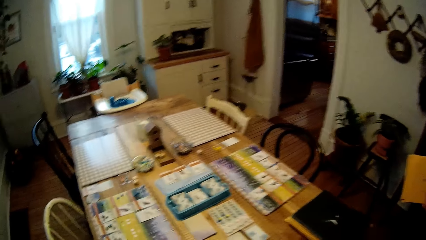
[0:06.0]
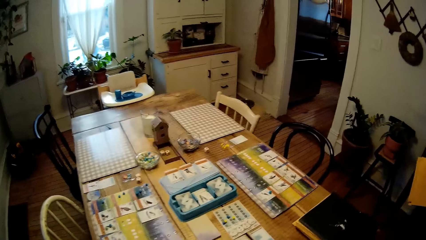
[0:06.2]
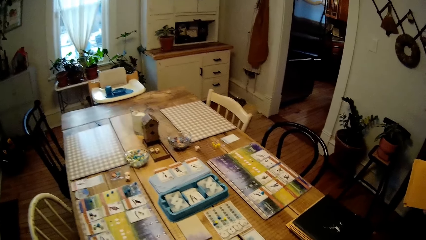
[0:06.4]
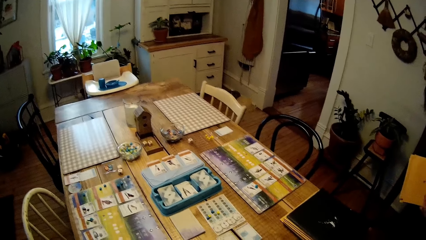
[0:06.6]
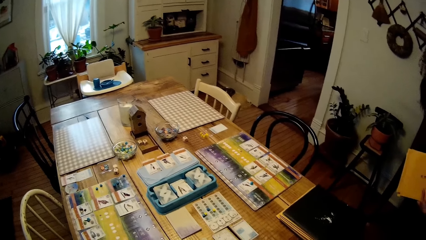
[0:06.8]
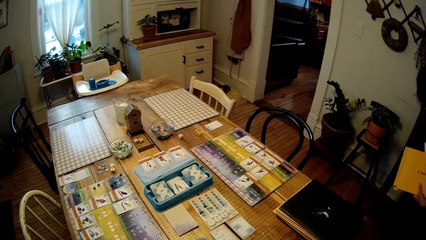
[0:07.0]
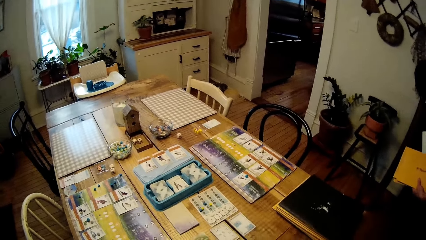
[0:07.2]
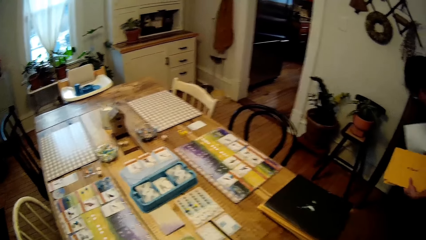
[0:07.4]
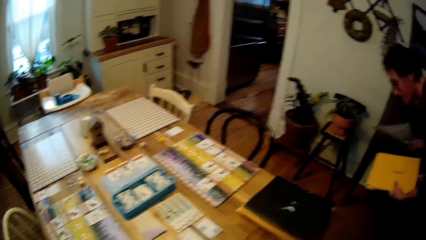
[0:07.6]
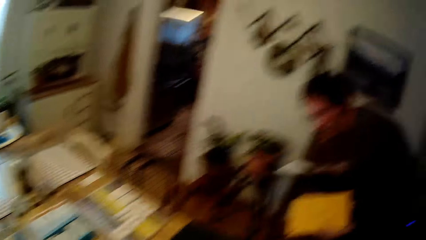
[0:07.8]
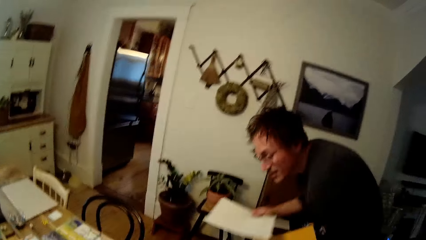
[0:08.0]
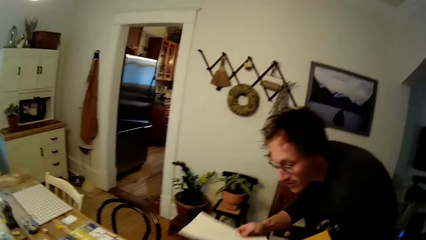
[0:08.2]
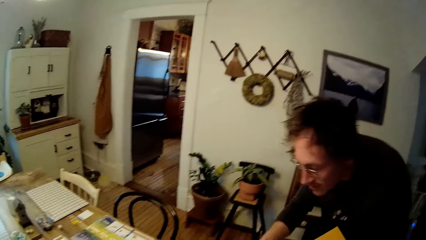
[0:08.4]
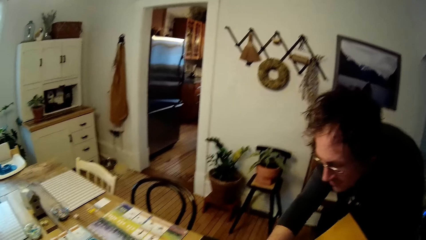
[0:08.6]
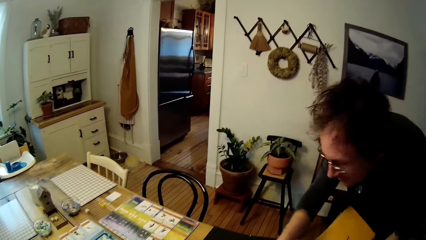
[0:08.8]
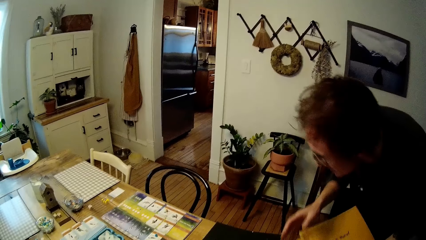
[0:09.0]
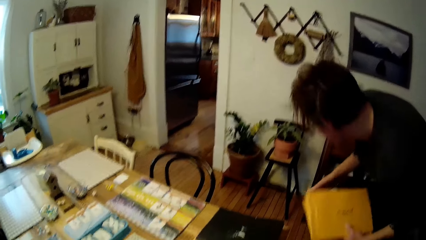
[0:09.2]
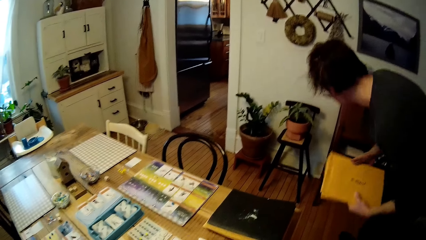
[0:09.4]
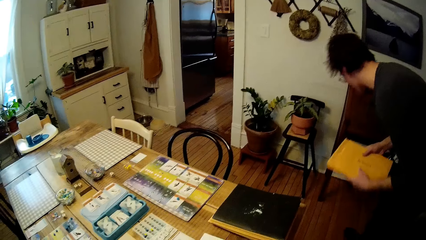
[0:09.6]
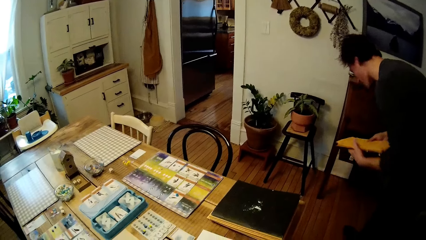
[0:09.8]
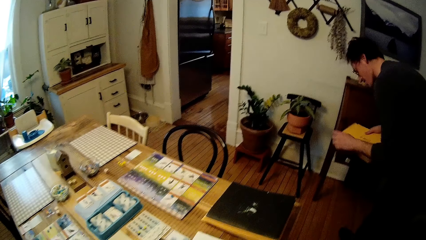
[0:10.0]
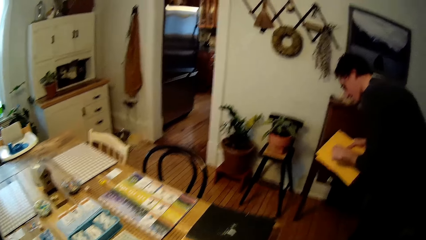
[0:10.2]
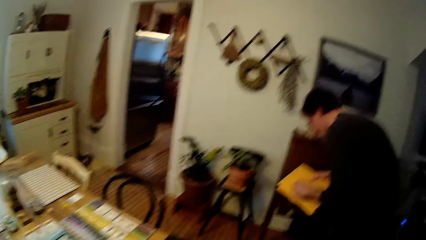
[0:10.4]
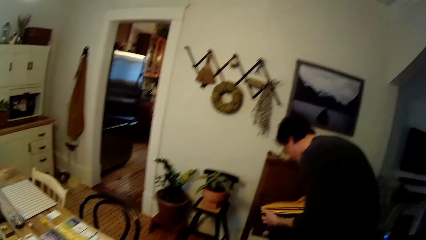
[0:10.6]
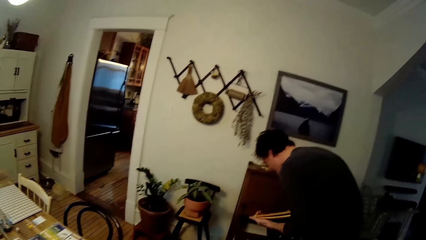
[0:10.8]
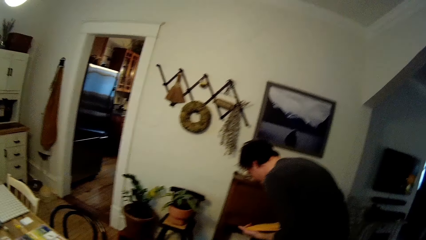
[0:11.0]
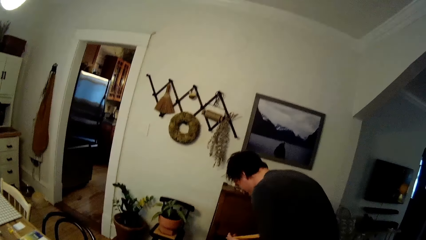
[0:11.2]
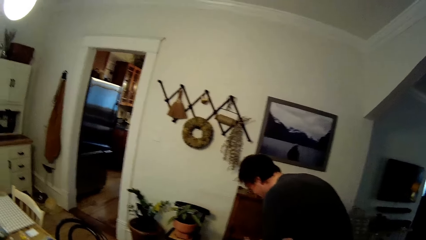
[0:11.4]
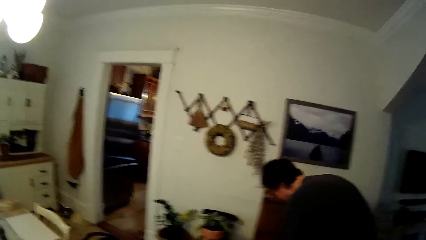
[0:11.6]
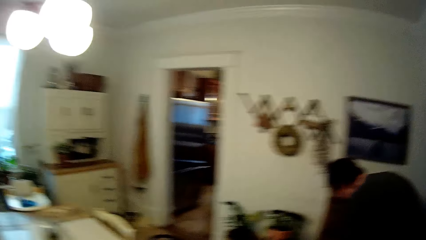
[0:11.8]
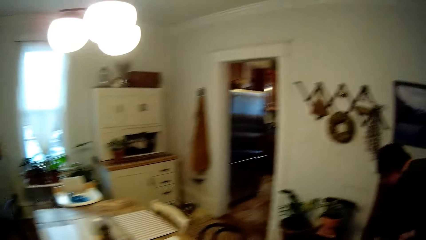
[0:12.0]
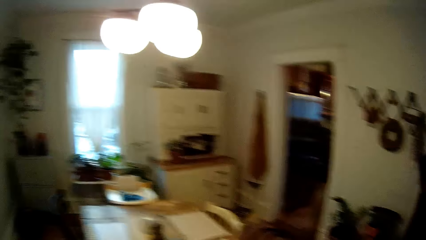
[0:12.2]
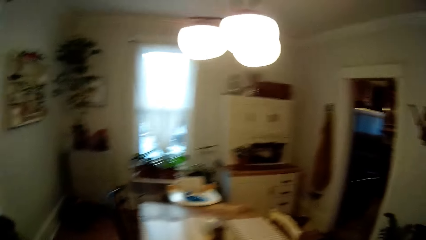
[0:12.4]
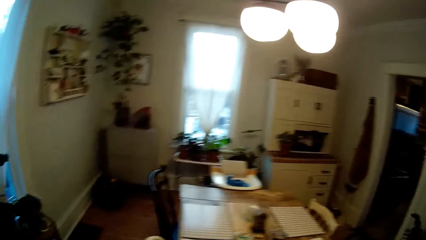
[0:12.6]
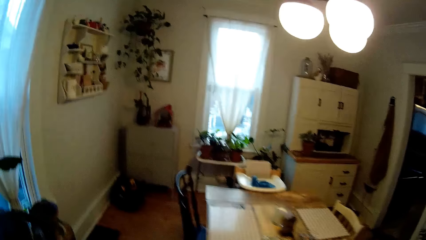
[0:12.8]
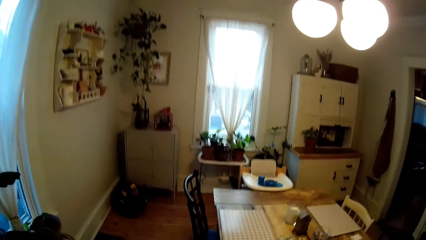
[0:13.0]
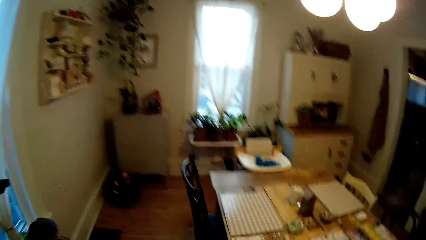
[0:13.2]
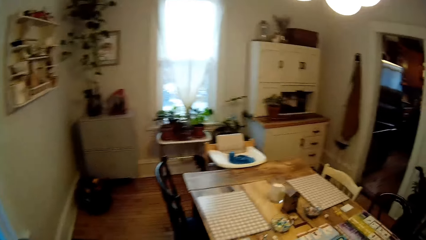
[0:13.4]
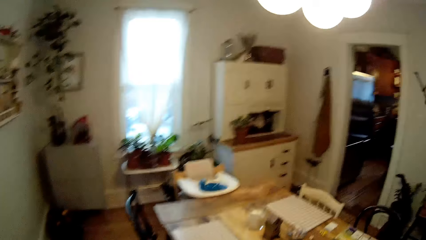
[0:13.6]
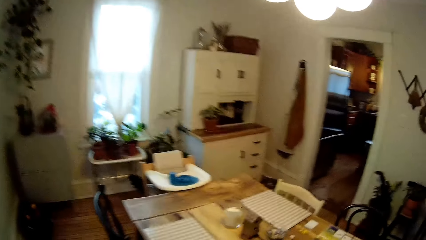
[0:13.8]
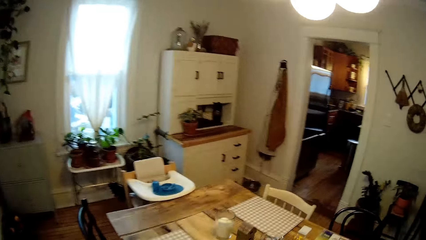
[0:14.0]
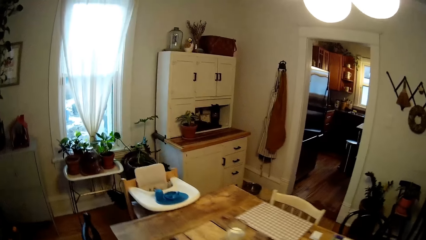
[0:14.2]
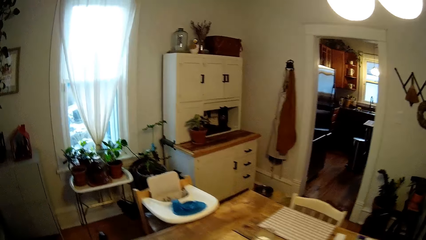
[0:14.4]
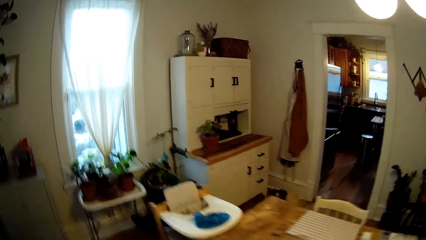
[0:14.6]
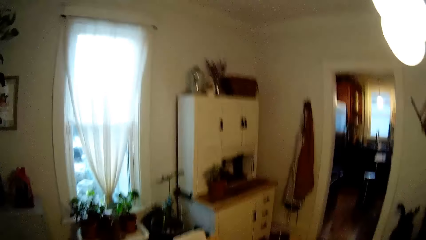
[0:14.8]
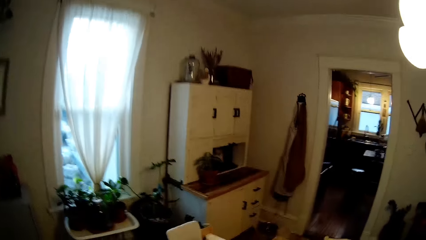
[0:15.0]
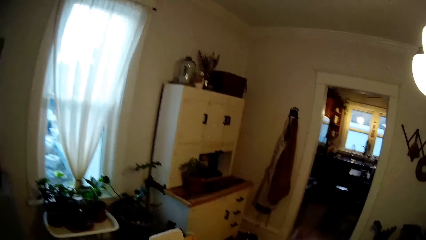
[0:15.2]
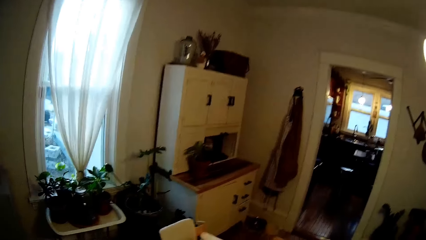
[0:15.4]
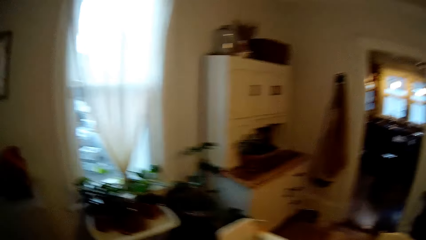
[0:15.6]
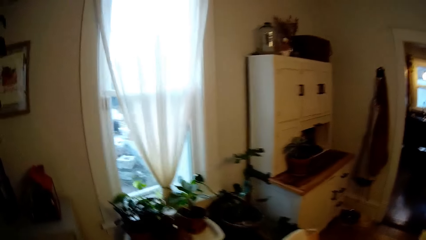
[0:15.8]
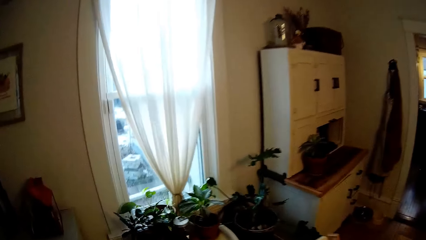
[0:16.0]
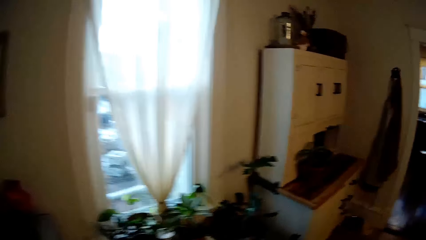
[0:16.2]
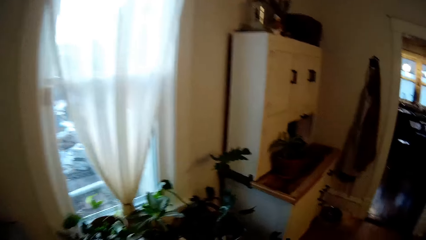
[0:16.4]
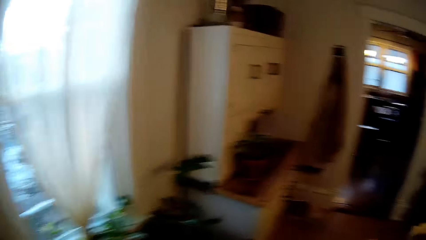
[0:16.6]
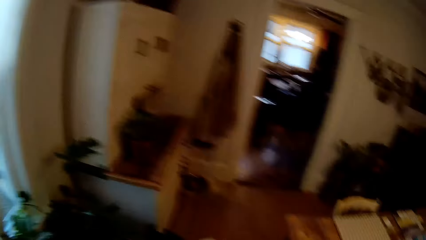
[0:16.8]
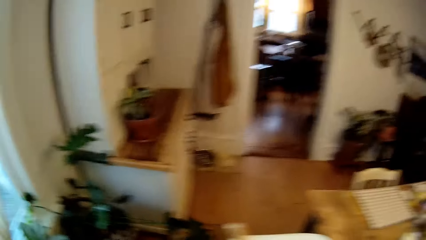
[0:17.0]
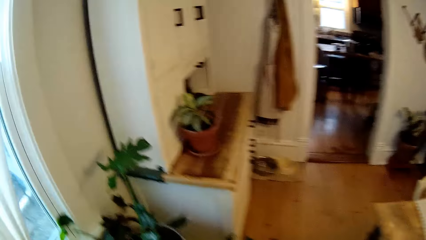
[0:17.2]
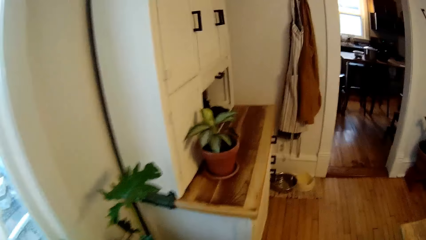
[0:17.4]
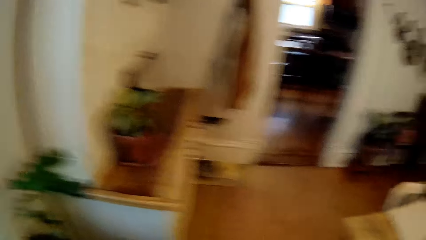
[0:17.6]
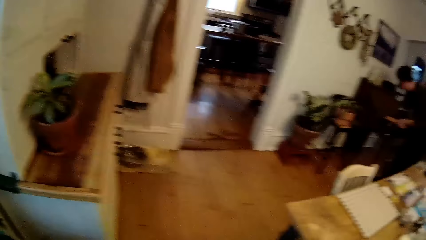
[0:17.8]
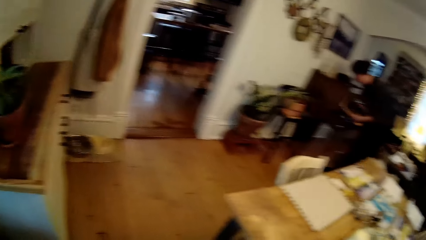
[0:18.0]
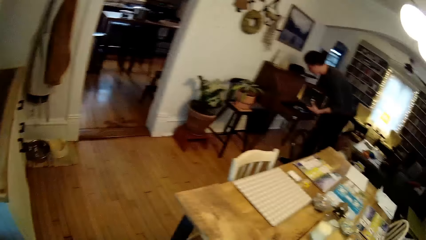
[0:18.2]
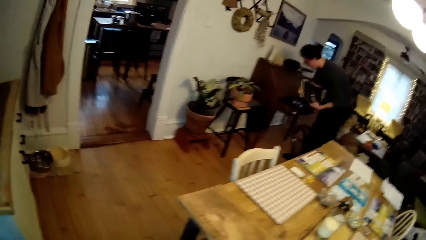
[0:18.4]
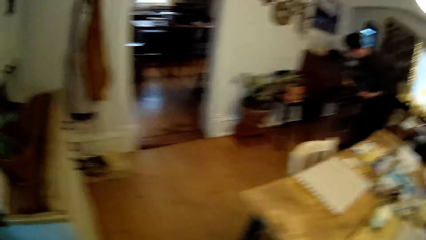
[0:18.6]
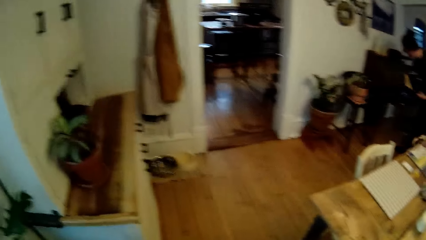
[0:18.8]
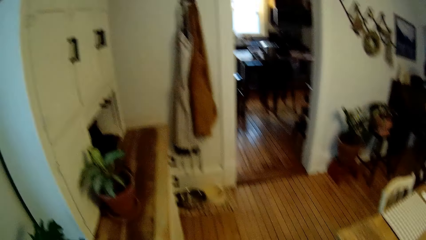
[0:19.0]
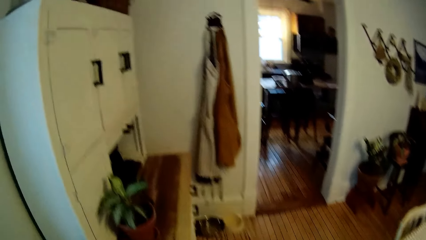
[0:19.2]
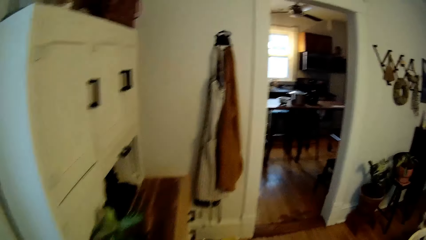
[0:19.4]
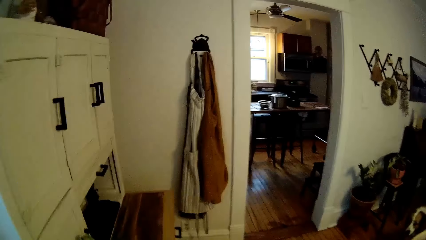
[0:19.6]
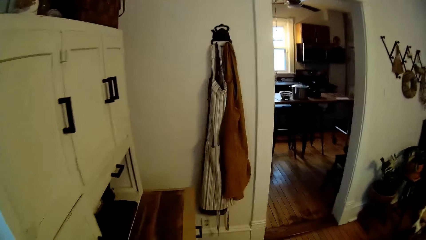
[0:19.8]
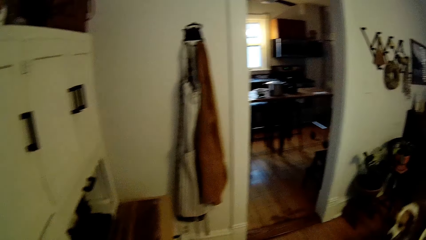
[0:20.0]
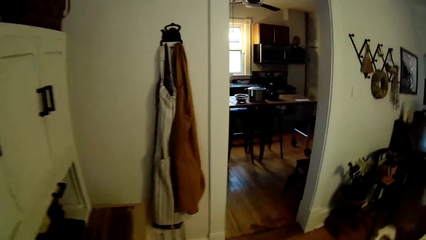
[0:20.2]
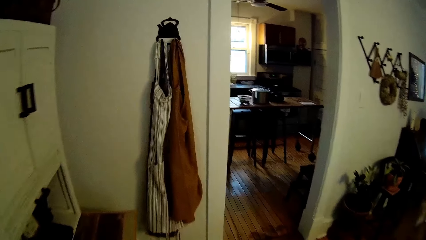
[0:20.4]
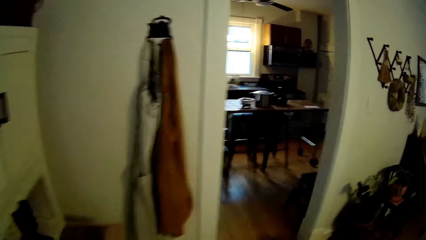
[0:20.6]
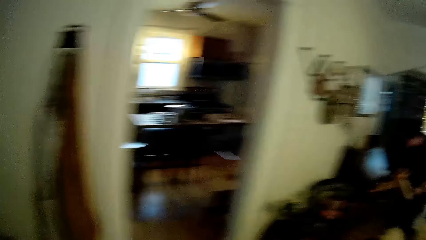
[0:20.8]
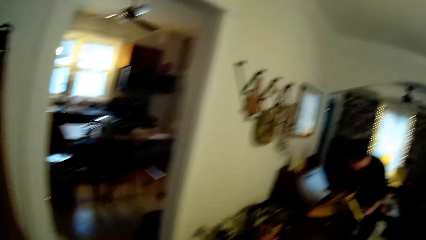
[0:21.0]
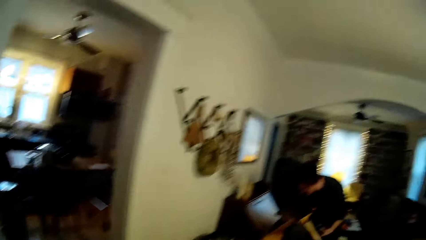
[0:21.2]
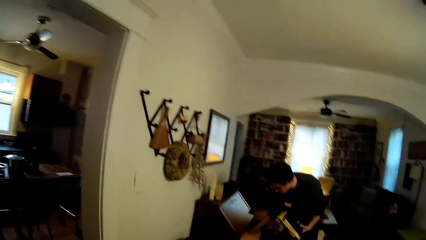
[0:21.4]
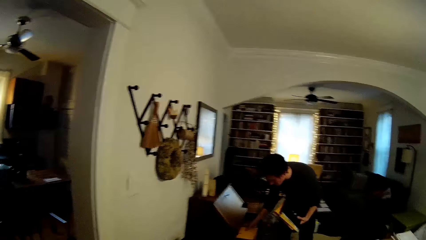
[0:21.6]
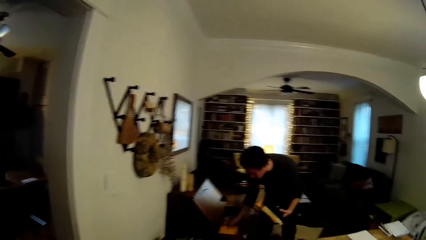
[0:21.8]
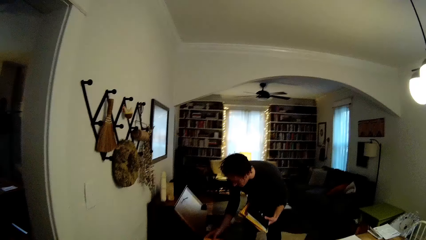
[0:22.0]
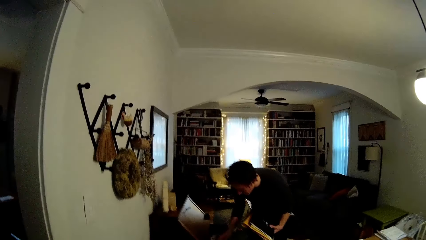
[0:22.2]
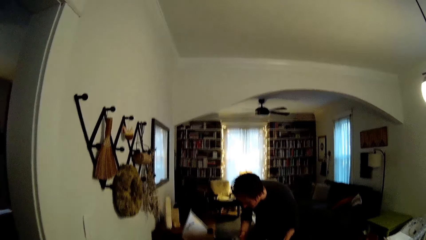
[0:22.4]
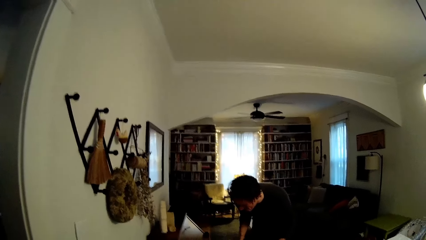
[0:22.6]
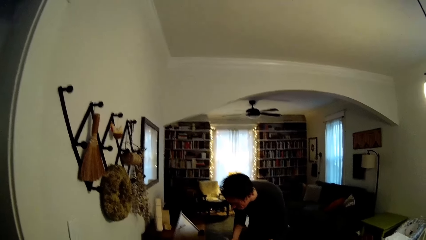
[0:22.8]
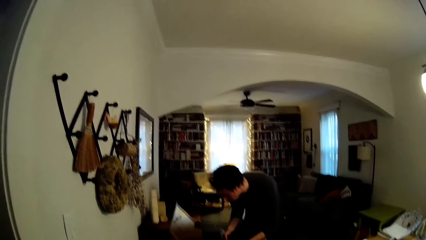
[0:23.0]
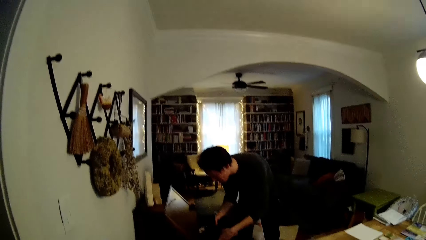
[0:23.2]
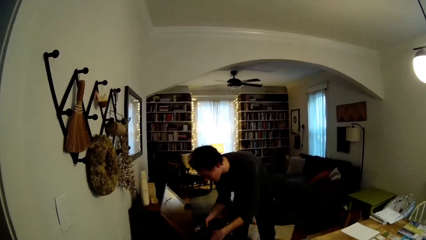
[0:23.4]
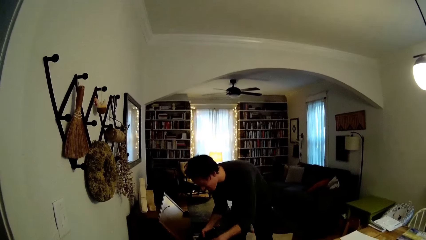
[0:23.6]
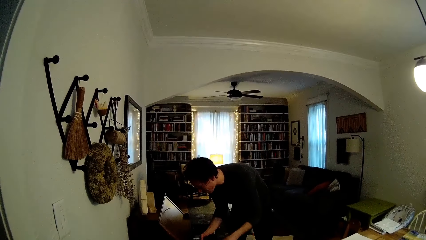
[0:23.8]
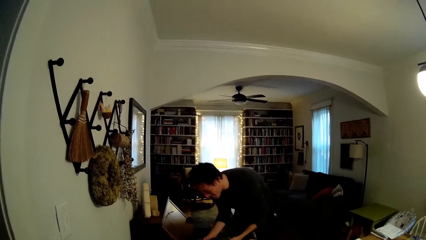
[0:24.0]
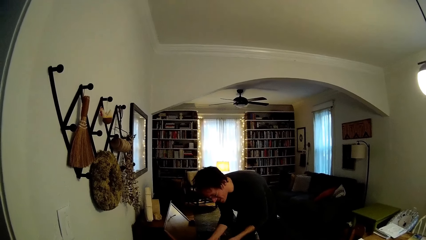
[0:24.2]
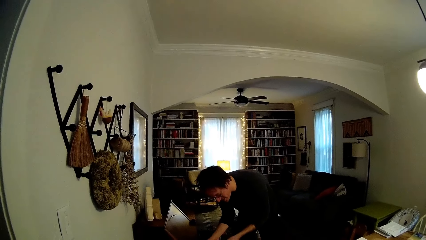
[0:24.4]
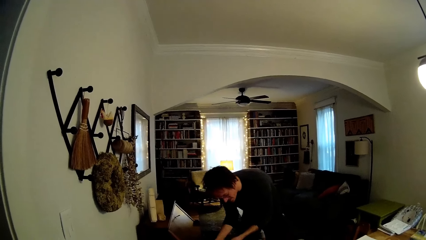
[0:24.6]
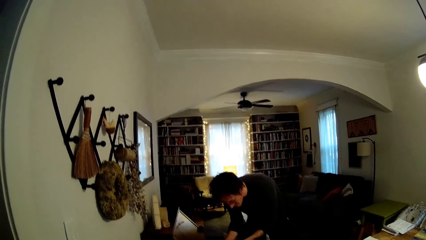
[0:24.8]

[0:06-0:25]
The man picks up a paper from a shelf with his right hand. The camera wearer places an envelope on top of the table. They walk around the room. The man puts a book in the shelf with his right hand.
